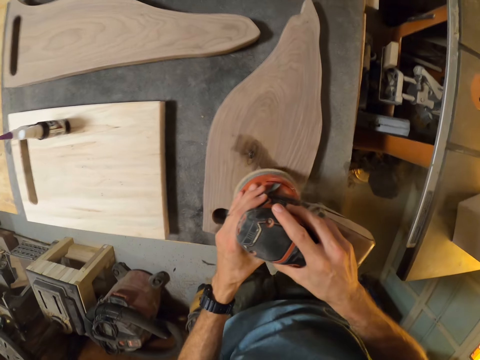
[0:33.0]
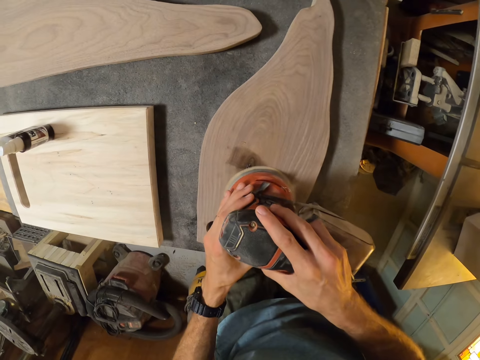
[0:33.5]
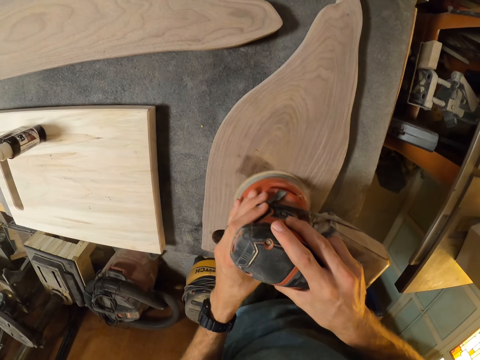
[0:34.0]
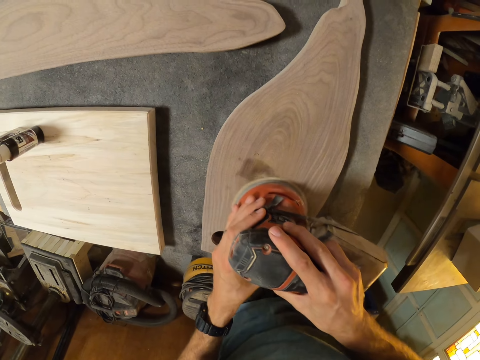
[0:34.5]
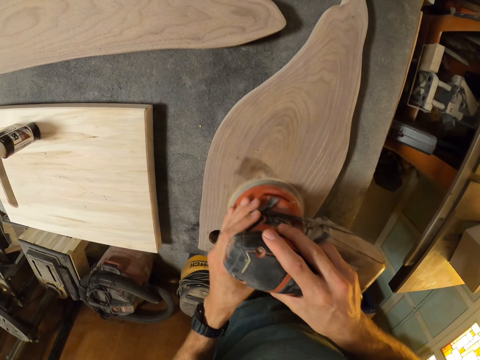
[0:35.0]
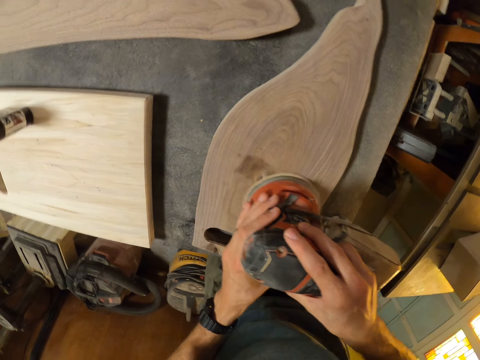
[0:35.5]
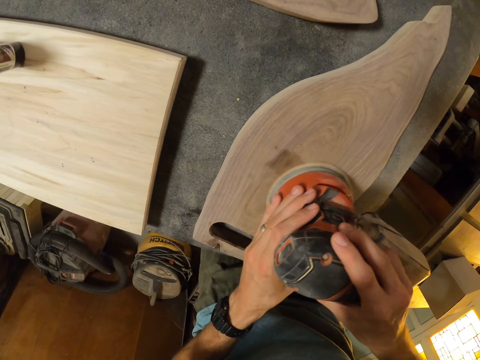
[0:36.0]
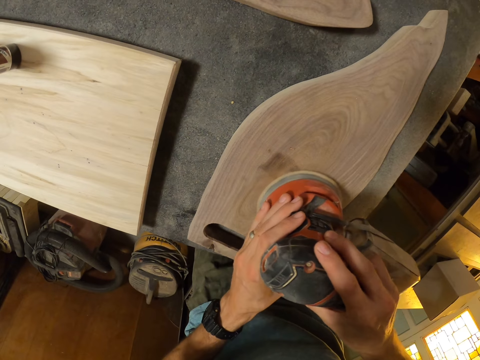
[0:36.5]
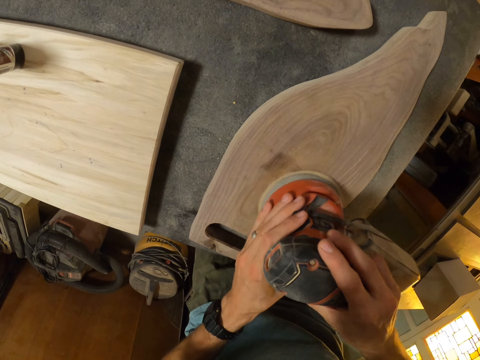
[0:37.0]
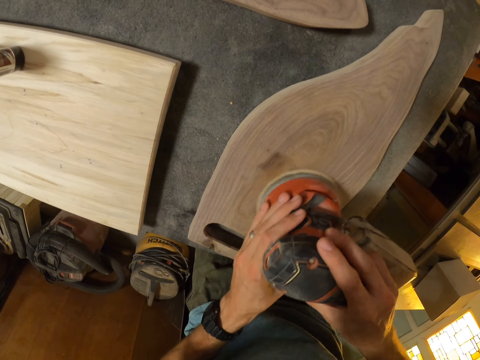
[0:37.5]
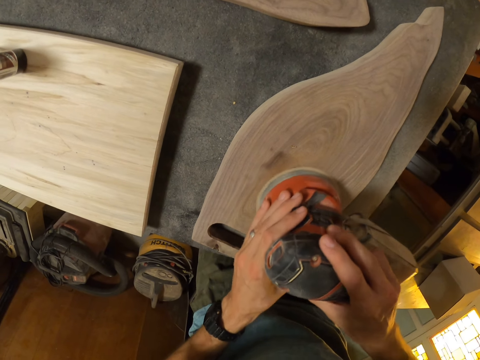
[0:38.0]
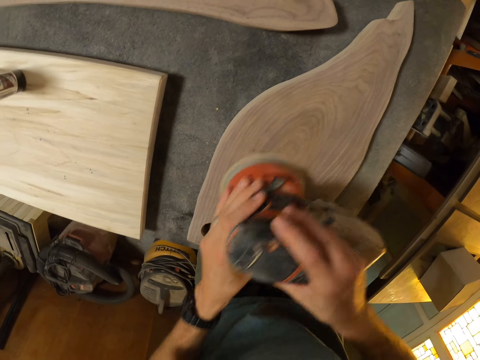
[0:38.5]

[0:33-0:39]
The camera wearer sands the surface of a wood piece using the orbital sander with both hands.

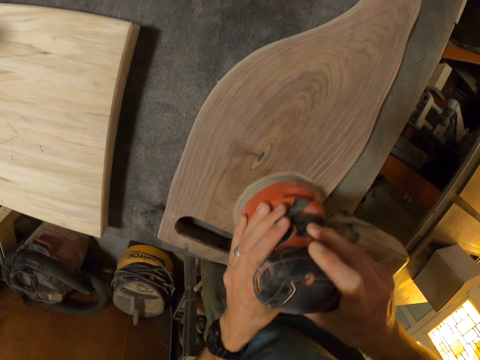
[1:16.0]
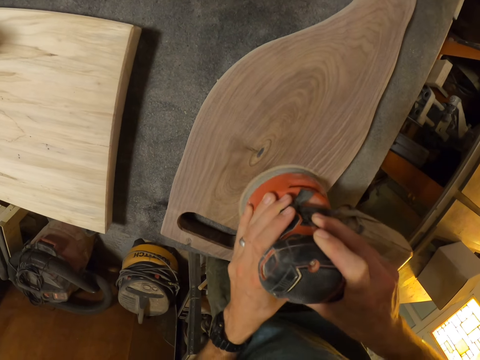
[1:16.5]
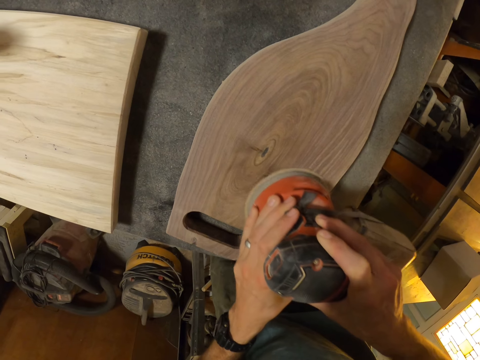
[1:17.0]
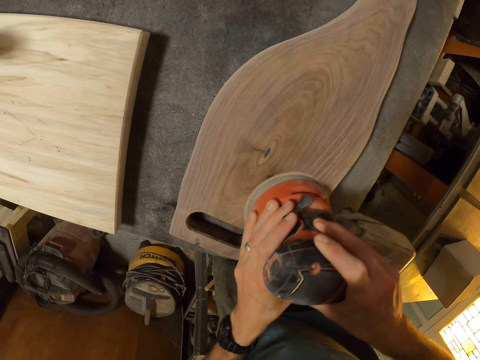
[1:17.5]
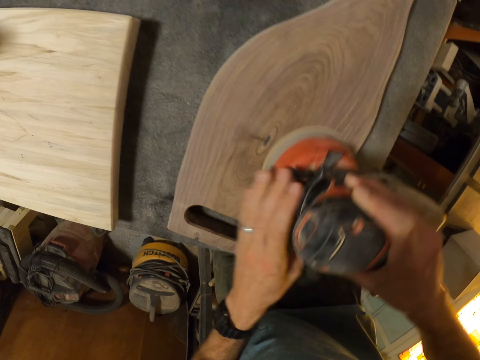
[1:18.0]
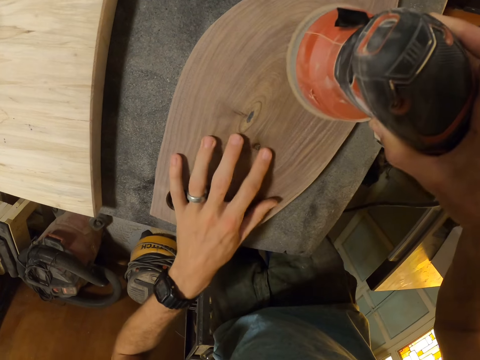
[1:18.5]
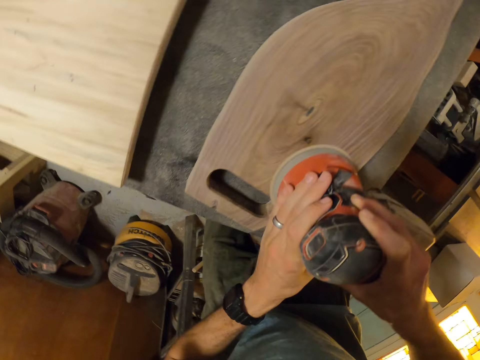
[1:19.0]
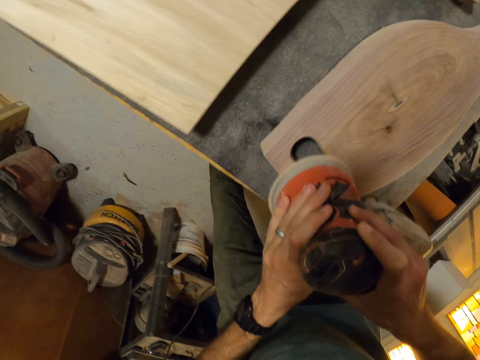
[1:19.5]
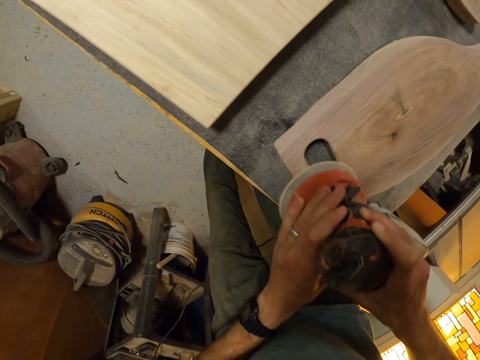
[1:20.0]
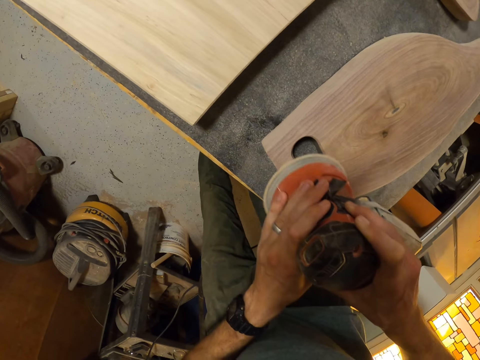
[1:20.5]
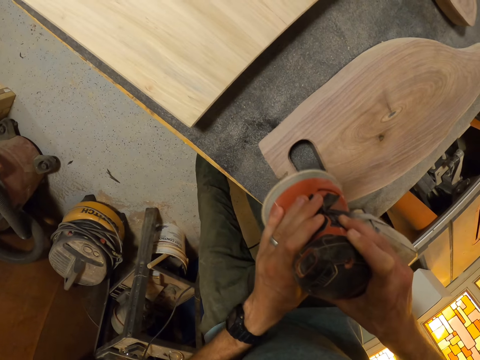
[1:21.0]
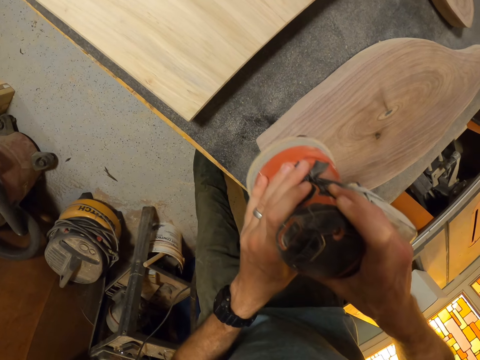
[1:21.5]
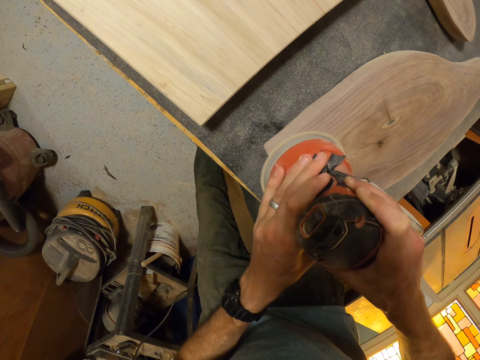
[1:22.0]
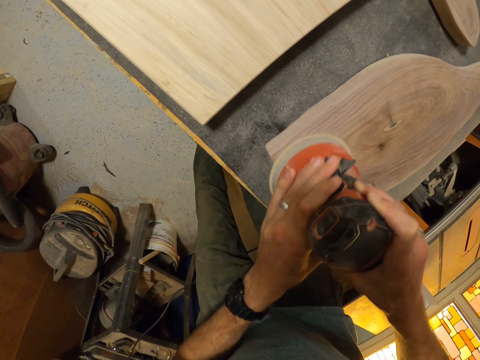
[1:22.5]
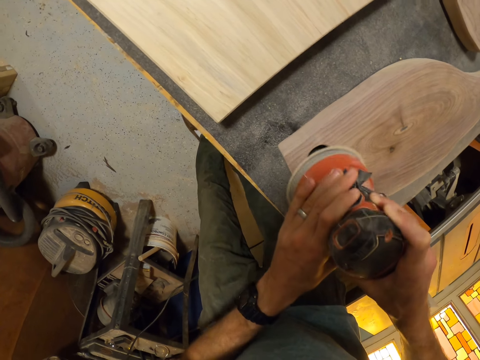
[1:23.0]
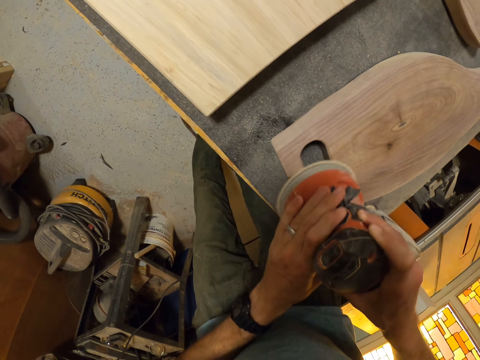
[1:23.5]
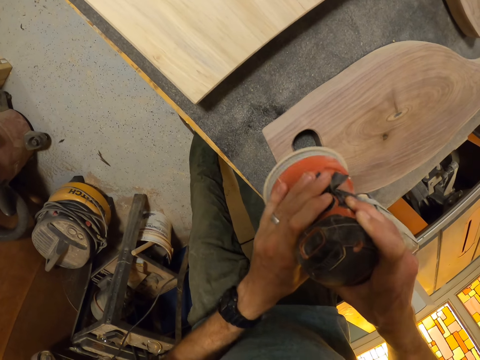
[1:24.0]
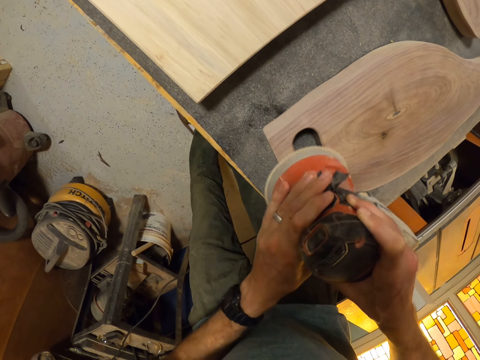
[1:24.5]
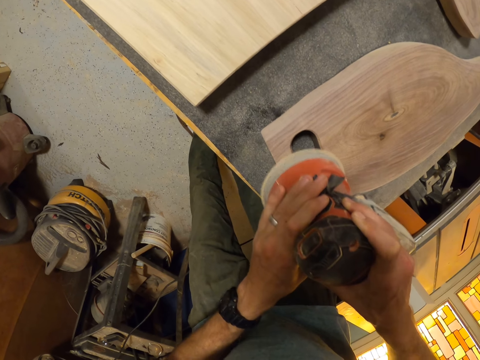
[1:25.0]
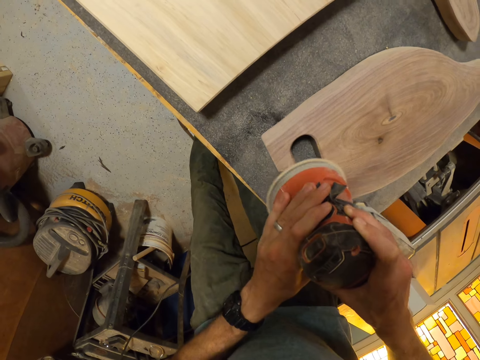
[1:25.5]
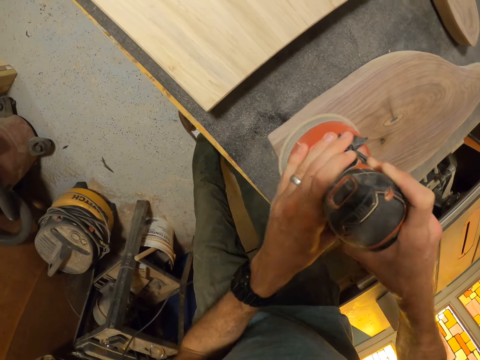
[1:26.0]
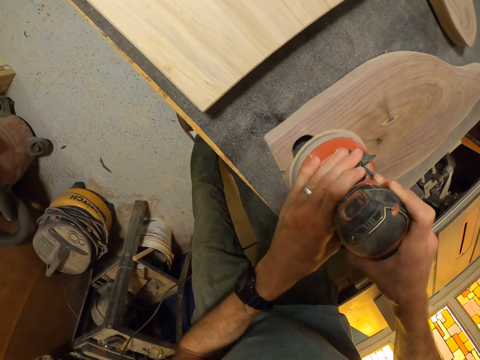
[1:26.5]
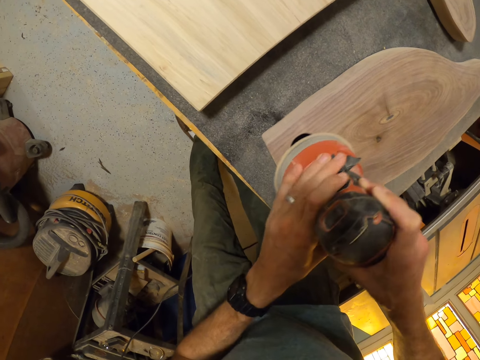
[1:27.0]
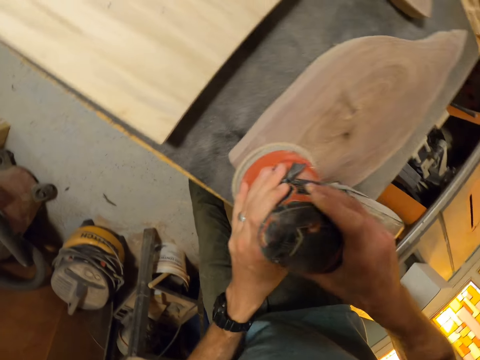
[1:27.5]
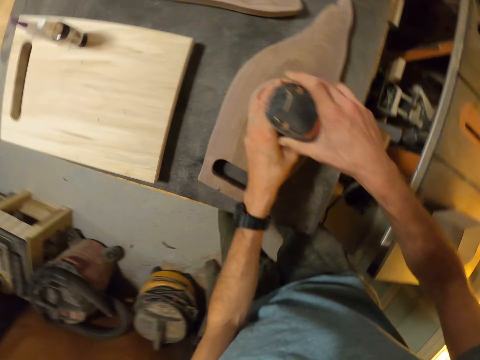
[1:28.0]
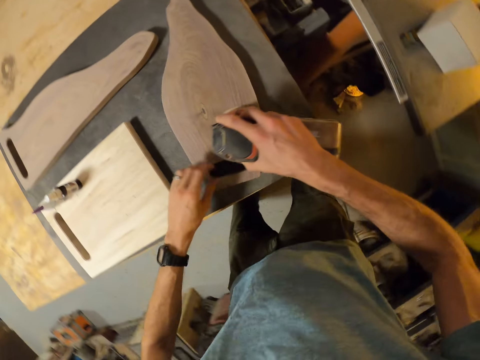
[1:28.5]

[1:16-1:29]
The camera wearer removes his left hand from the orbital sander. He rubs his left fingers on the surface of the wooden piece. He removes his left hand from the wood piece. He sands the surface of the wood piece using the orbital sander with both hands.

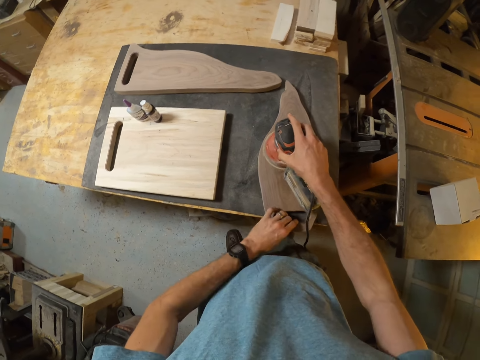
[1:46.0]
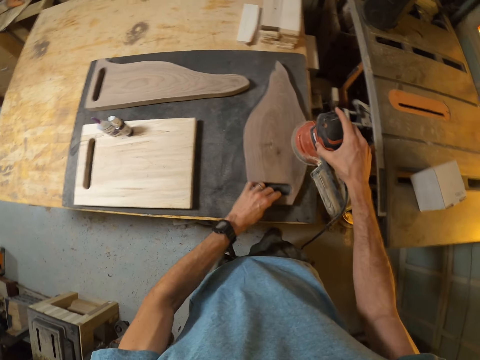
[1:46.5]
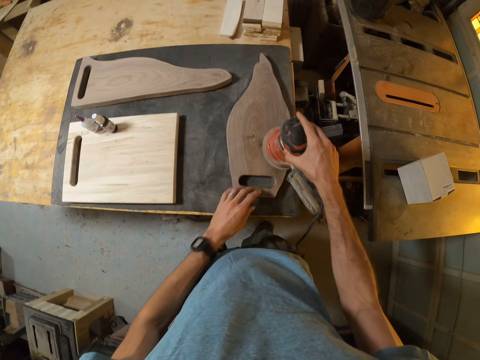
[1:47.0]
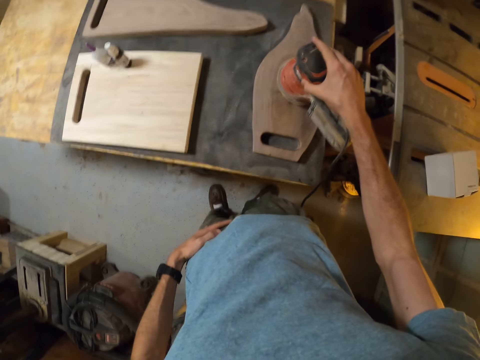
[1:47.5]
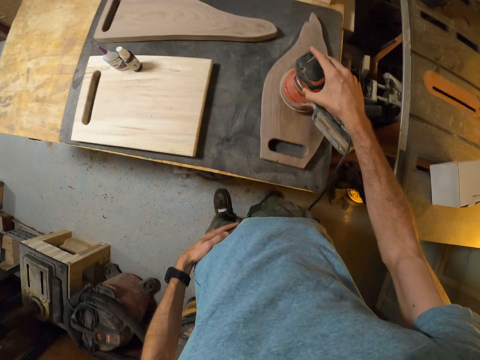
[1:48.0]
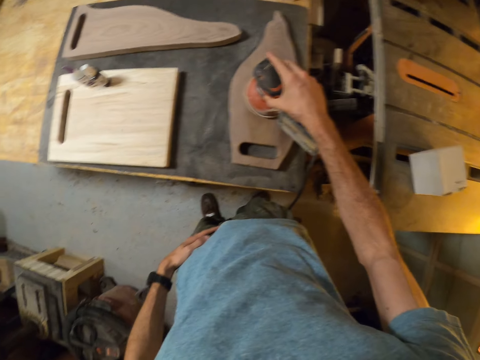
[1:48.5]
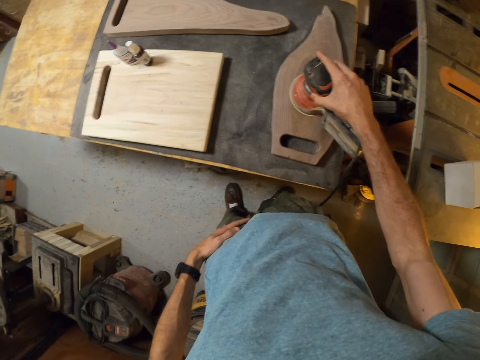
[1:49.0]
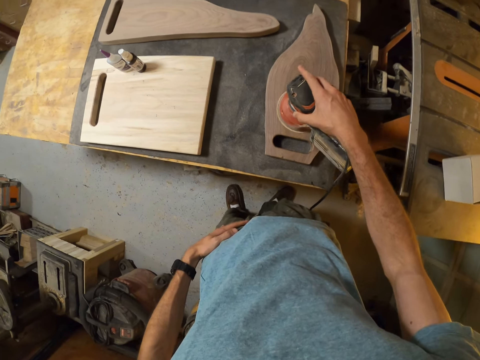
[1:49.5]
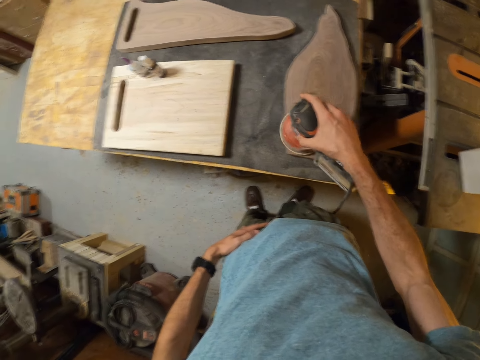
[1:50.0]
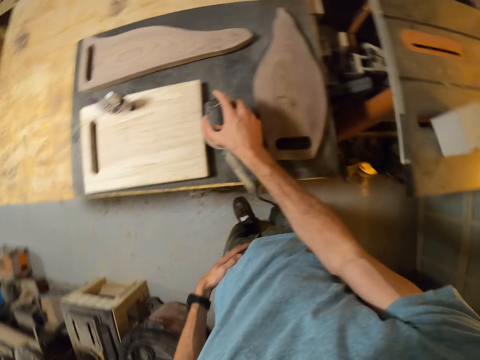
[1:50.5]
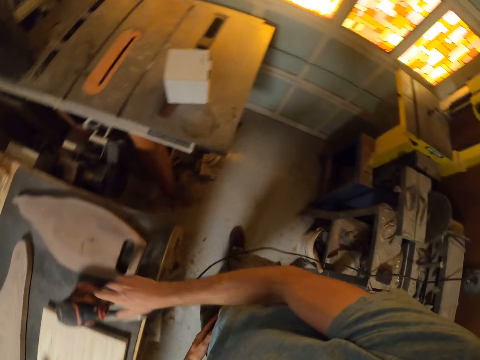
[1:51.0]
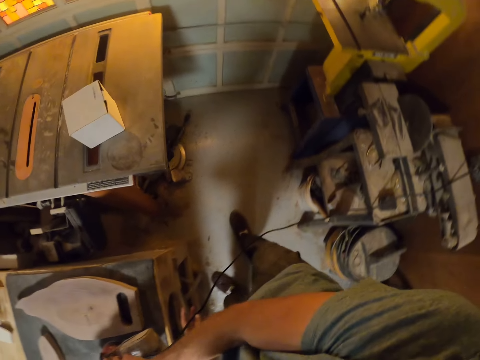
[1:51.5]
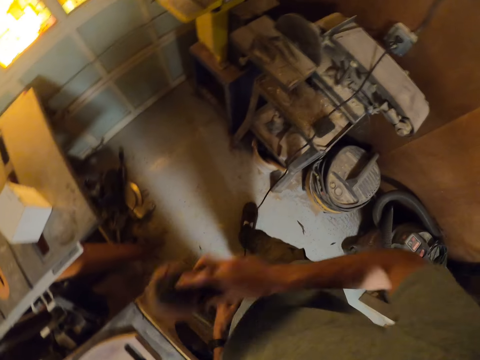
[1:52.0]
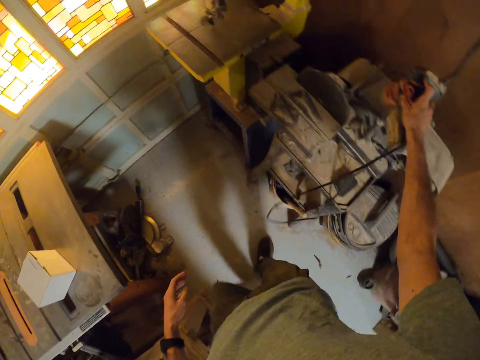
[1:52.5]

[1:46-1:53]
The camera wearer adjusts the work piece on the workbench with his left hand. He puts his hand on his cloth. He sands the surface of the wood piece using the orbital sander with his right hand. He touches his body with his left hand. He removes the orbital sander from the work piece with his right hand. He drops the orbital sander on the workbench. He picks up the orbital sander from the workbench with his right hand.
